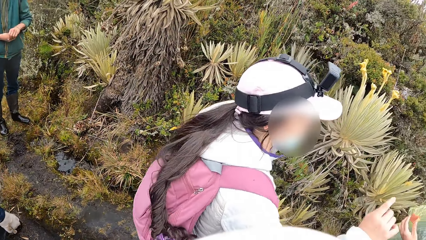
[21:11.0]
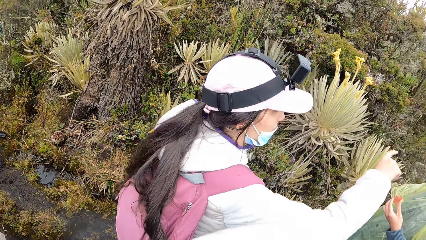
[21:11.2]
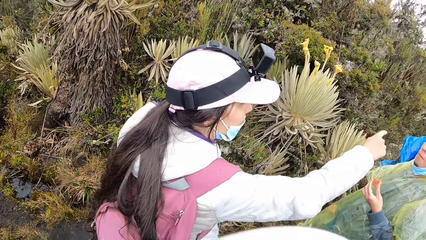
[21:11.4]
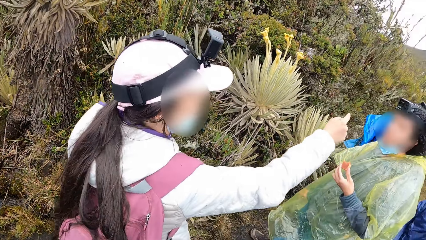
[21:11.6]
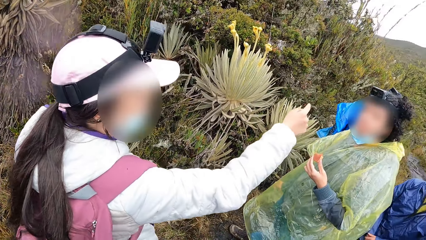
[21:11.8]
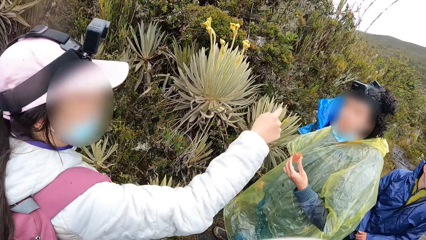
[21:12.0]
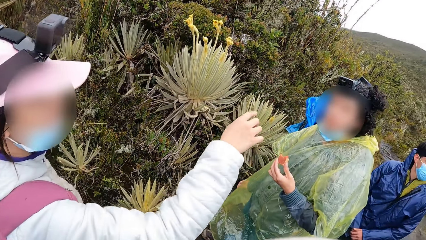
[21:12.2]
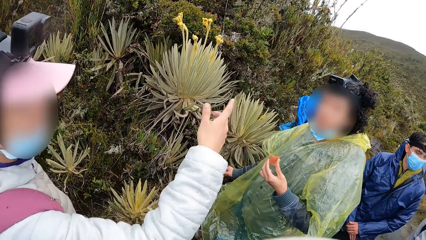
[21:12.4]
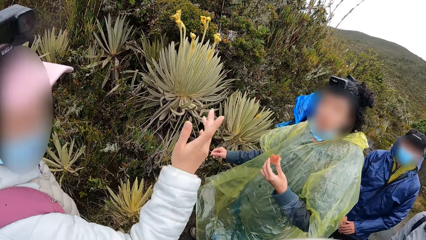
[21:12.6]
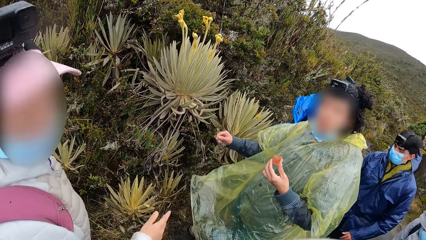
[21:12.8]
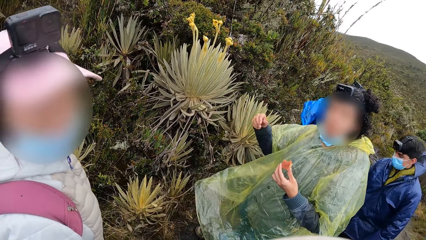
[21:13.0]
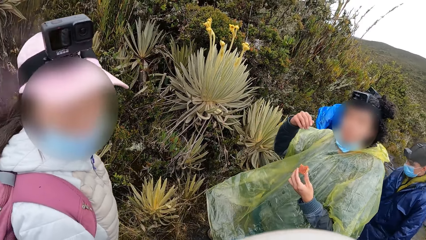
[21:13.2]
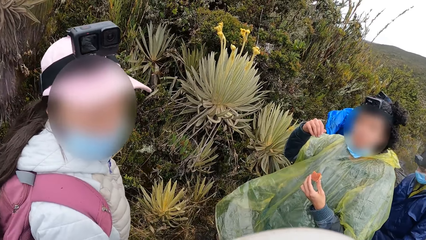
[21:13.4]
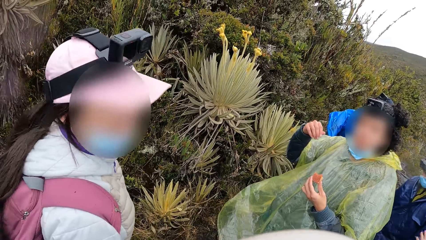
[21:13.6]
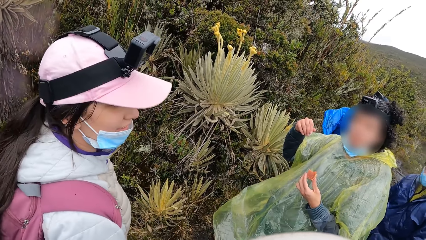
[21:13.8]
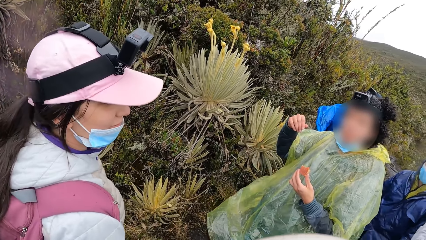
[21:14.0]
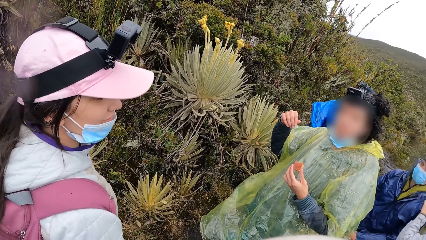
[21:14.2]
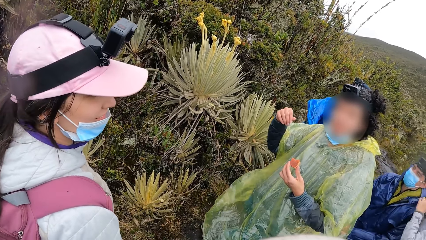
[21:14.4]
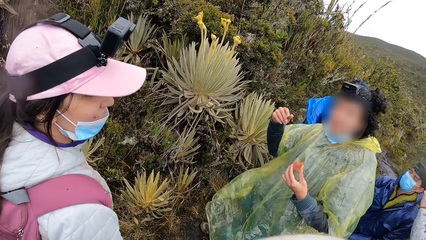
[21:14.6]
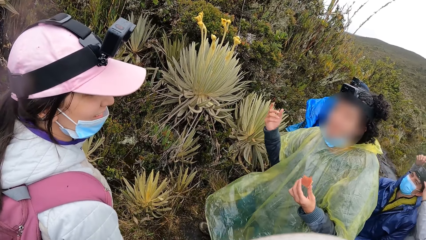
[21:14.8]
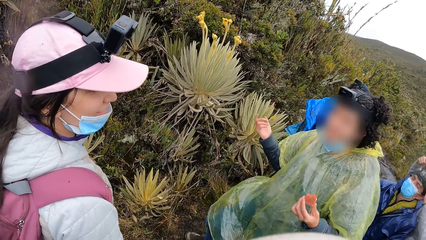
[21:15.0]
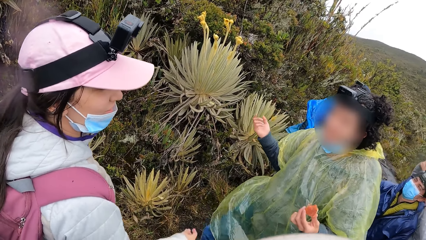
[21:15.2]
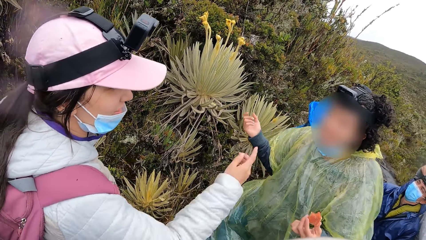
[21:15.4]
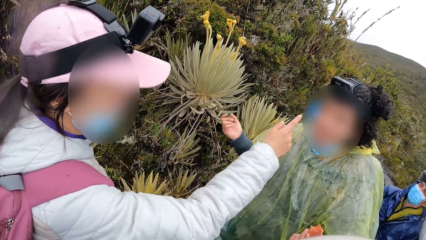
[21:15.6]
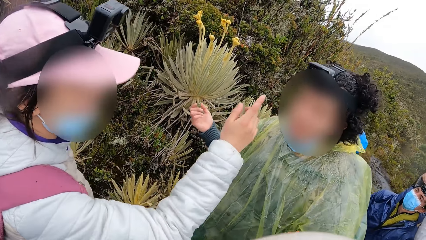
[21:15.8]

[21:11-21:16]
The camera wearer looks at a woman. They interact with a group of people. The woman points at another woman. The first woman looks at the camera wearer. The other woman converses to the first woman.

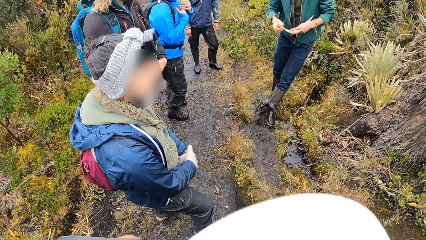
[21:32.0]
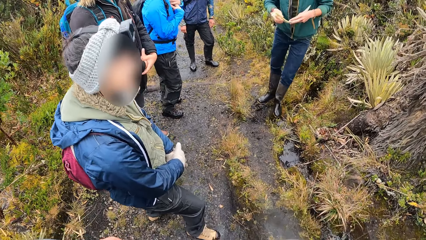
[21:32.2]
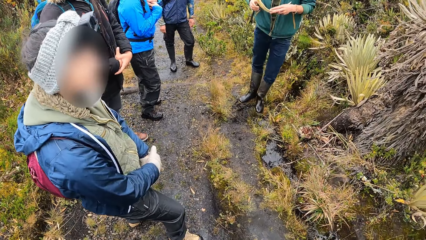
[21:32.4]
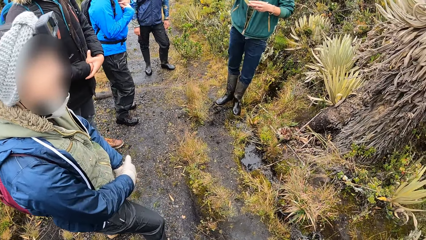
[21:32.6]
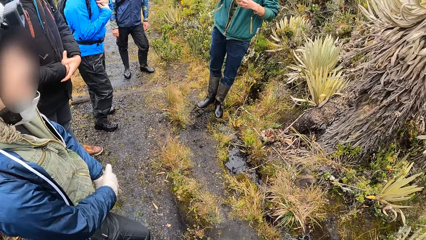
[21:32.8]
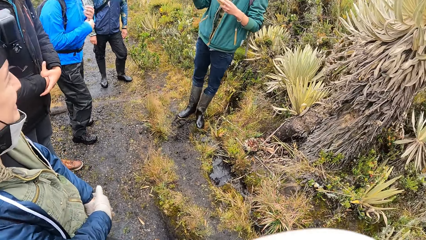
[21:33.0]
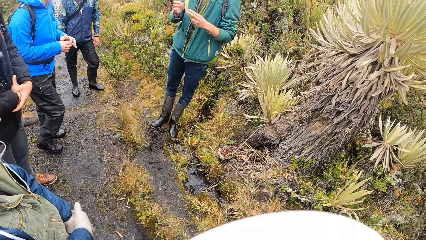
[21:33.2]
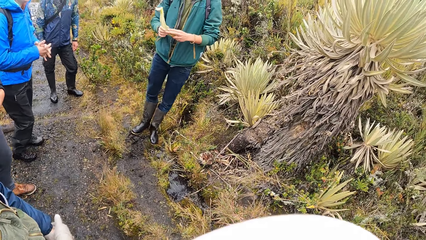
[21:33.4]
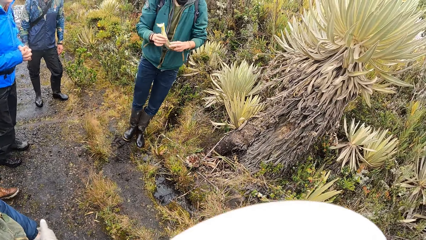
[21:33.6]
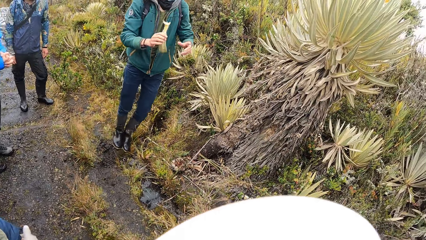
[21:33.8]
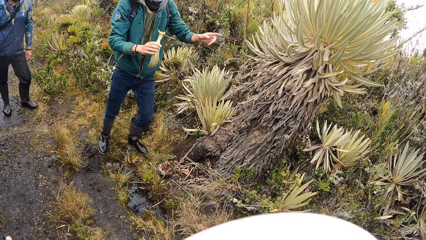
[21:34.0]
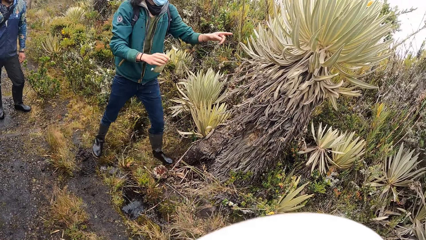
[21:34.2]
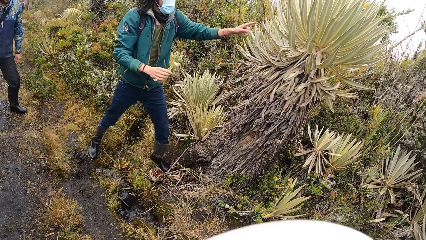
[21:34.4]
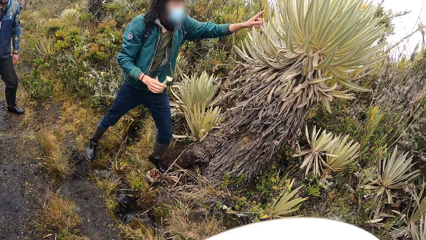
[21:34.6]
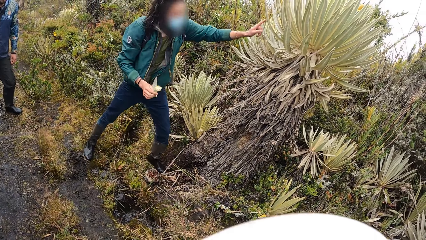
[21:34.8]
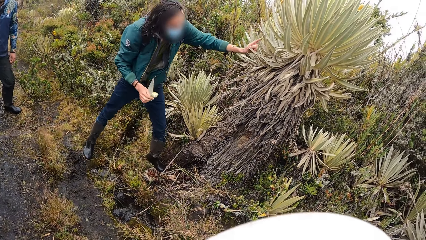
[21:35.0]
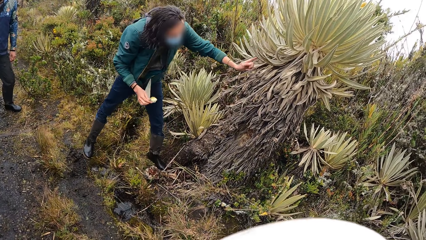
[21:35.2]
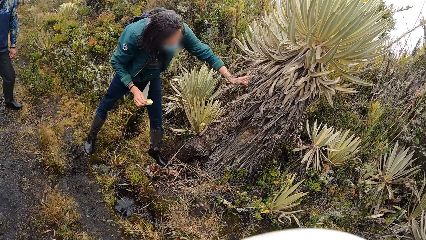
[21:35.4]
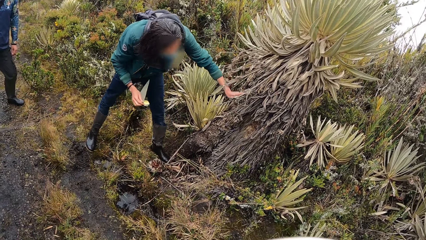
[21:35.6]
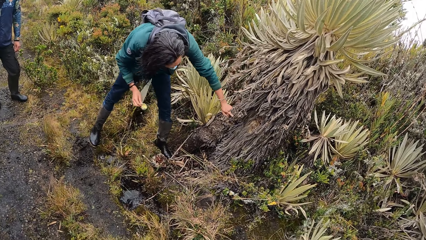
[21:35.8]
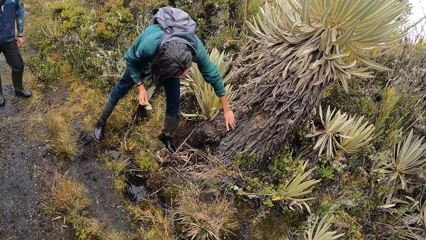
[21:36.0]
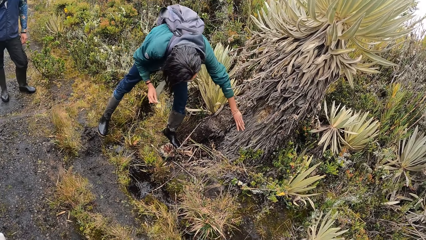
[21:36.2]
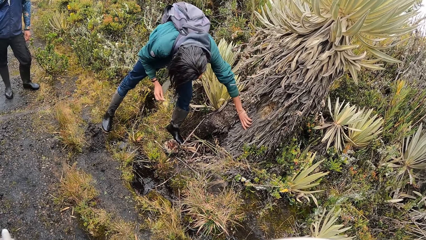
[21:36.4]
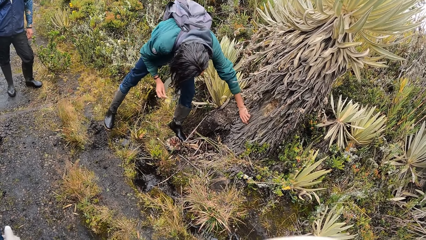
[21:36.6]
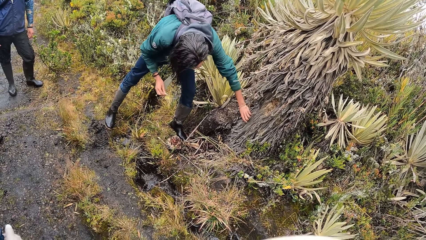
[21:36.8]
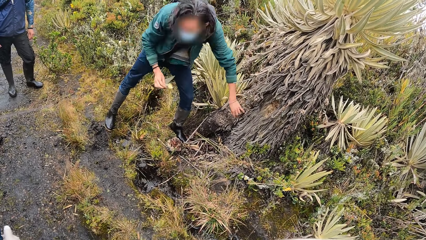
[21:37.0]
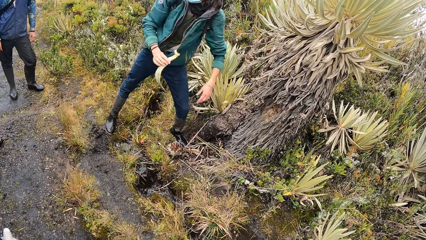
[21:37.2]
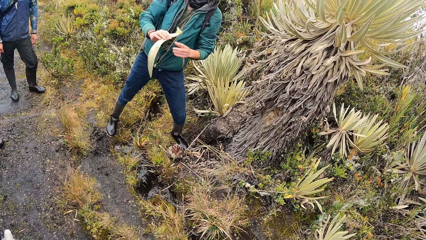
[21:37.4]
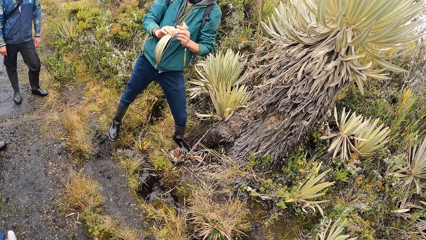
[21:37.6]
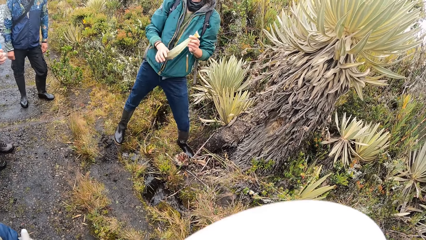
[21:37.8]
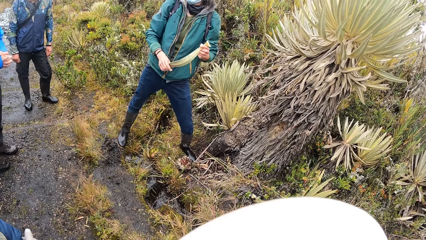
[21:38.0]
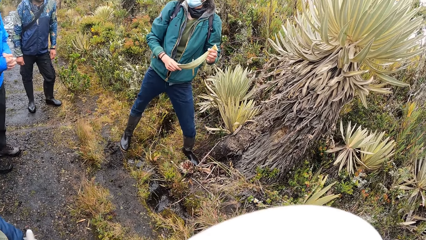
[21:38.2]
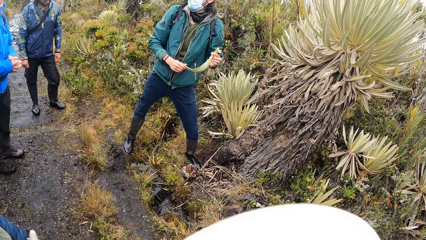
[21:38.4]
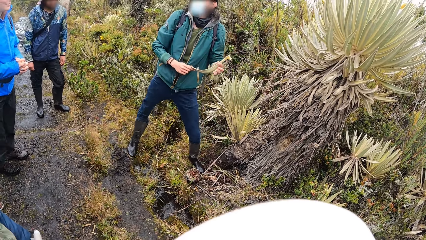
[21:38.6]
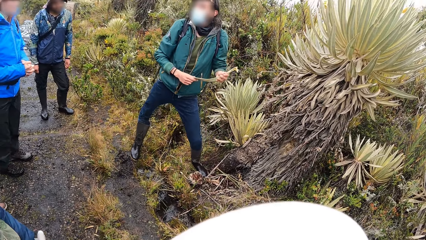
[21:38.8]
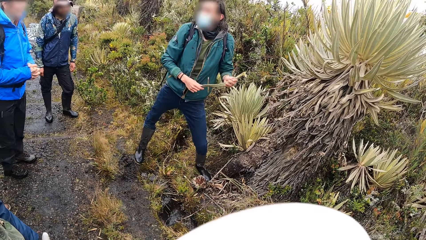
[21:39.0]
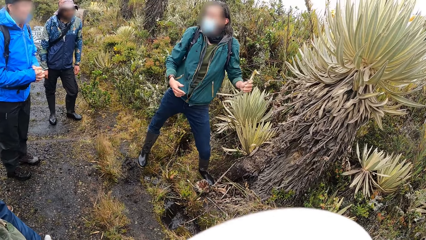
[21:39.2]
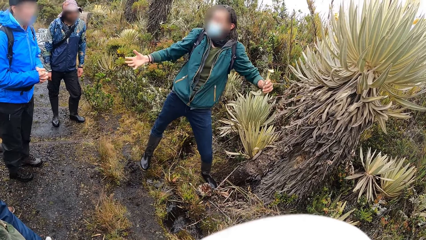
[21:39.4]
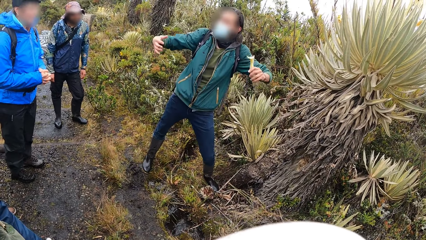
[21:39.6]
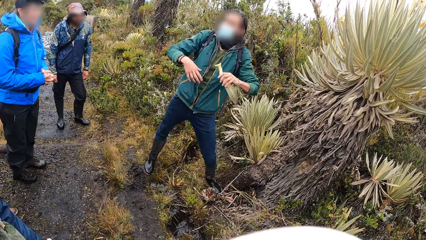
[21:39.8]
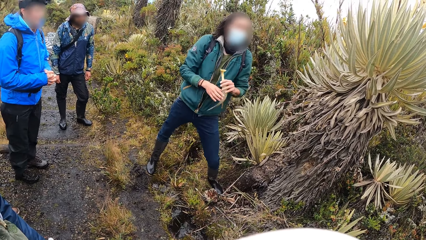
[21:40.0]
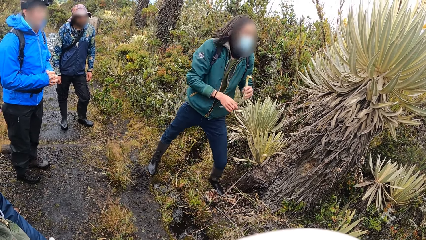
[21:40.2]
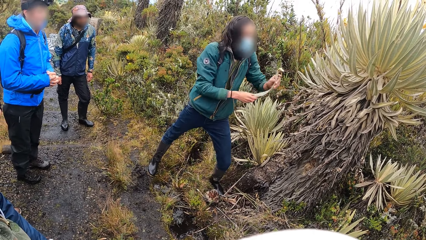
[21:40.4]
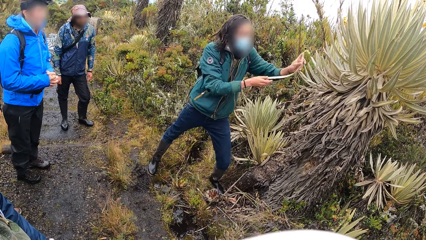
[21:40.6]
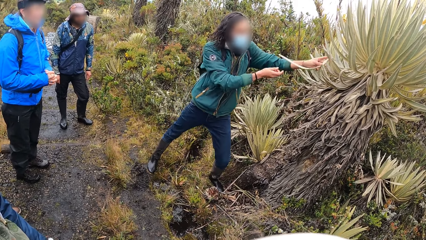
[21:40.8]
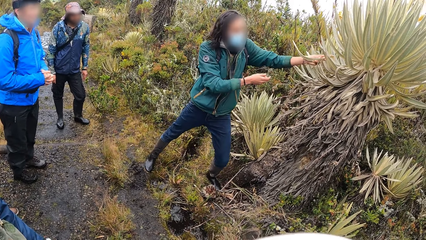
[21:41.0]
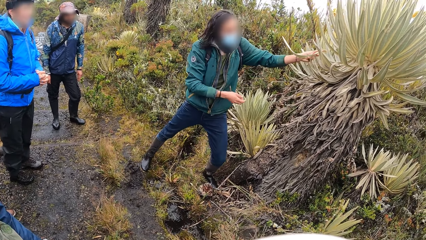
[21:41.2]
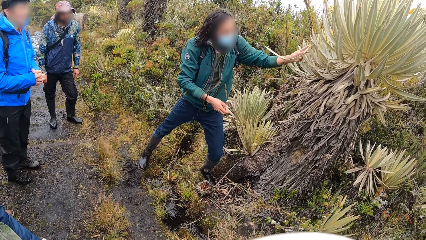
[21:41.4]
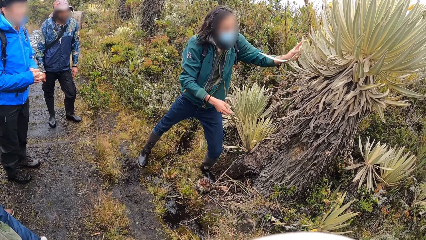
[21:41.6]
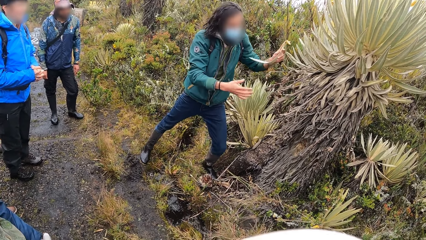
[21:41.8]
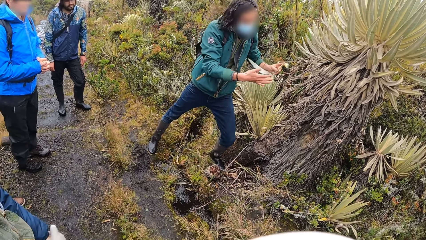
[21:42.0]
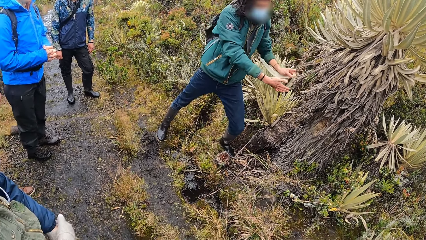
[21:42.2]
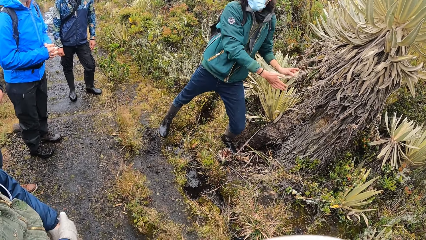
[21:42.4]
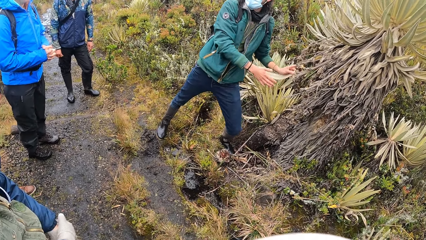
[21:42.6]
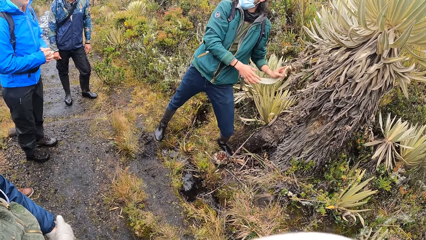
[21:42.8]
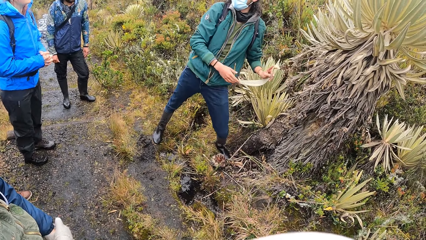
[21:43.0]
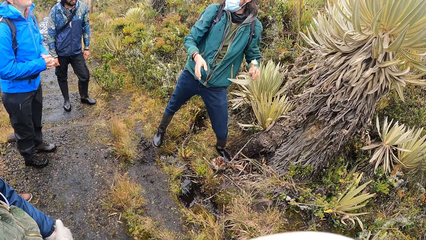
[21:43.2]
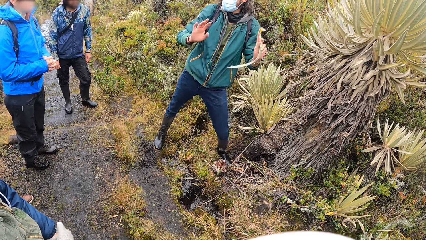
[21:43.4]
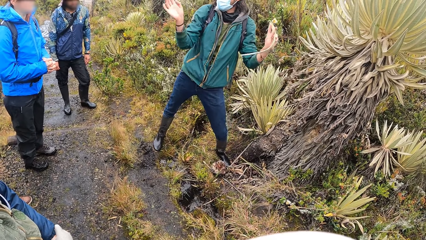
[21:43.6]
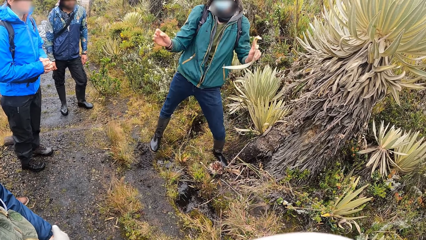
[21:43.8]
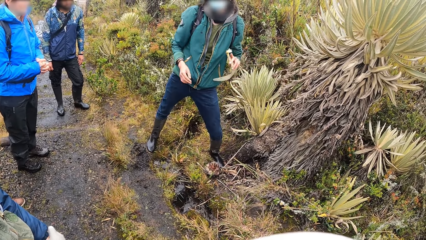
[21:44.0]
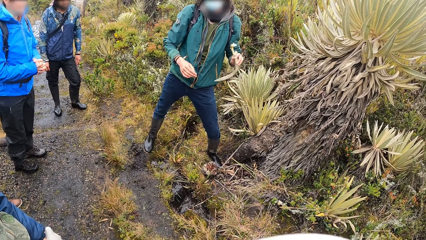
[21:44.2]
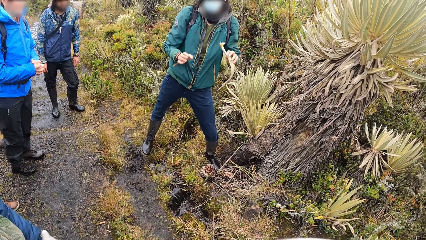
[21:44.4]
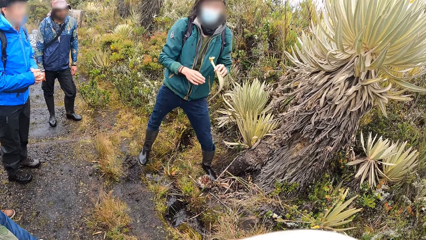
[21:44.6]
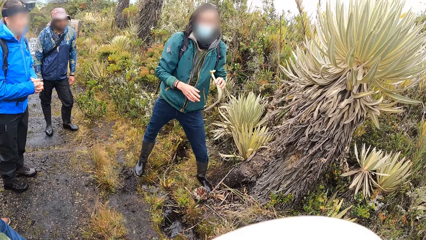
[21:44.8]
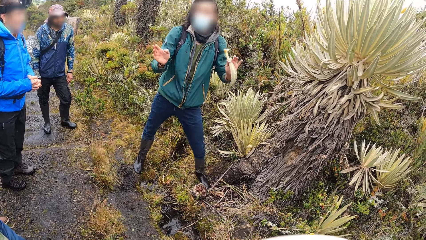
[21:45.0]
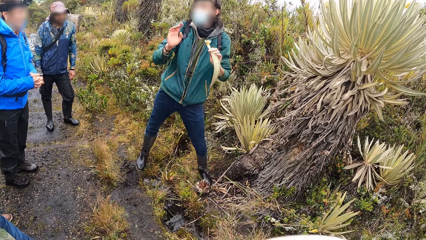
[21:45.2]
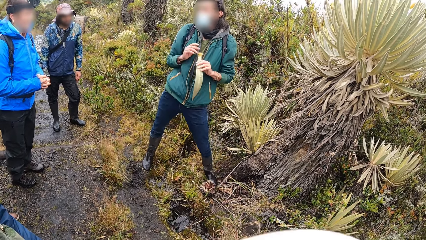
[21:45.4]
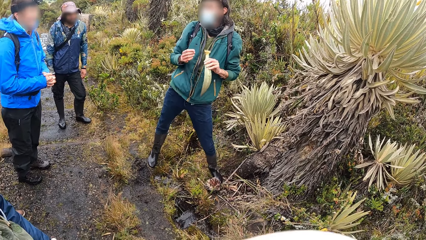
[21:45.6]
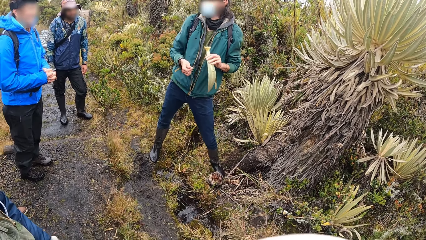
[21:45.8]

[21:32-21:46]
A man moves a plant on the hands. The man points to a tree with his left hand. He grabs the tree with his left hand. He holds a plant stalk with his hands. He gestures with his hands. He converses to the colleagues. He places the leaf on the tree with his left hand. He moves the plant on the hands. He gestures with his hands. He demonstrates to the colleagues.
